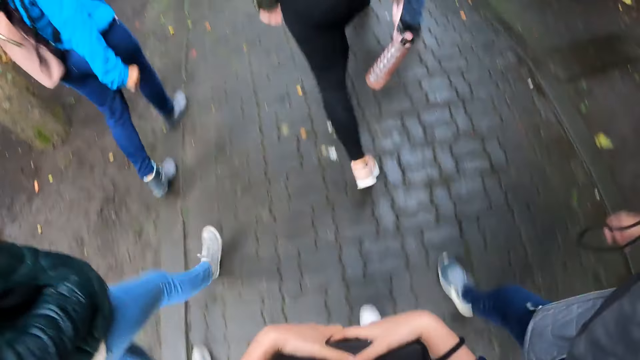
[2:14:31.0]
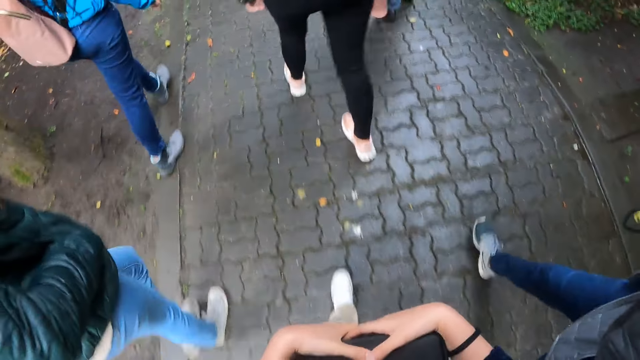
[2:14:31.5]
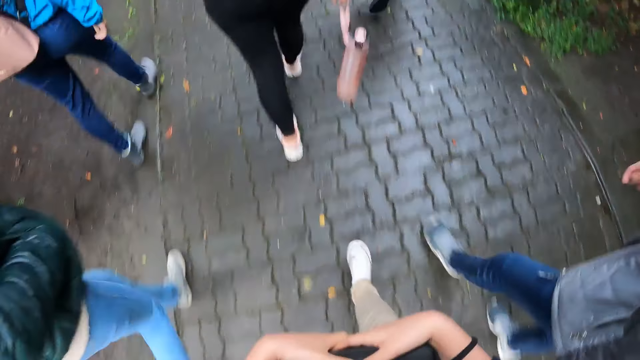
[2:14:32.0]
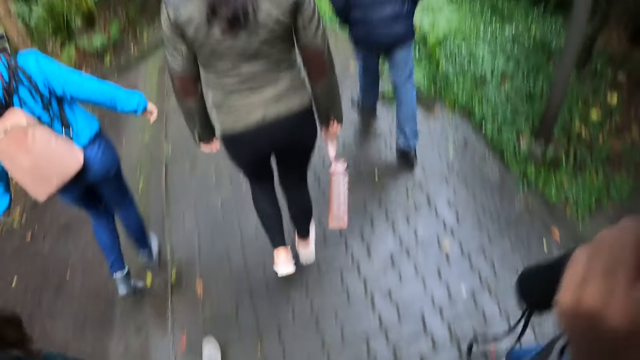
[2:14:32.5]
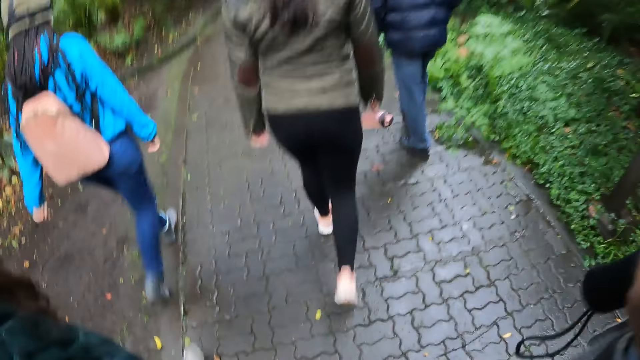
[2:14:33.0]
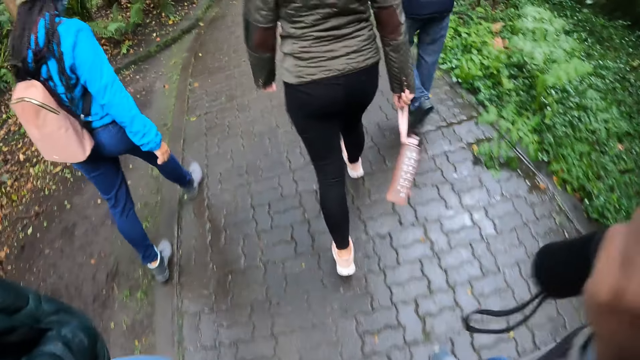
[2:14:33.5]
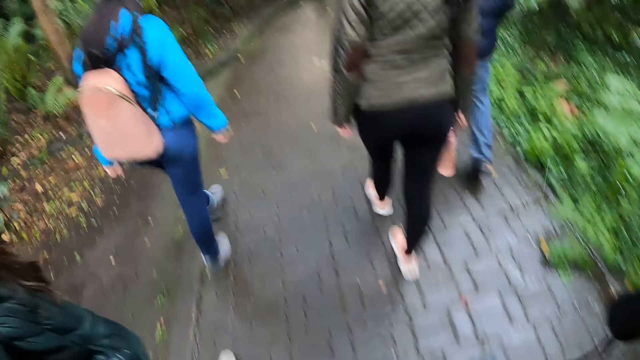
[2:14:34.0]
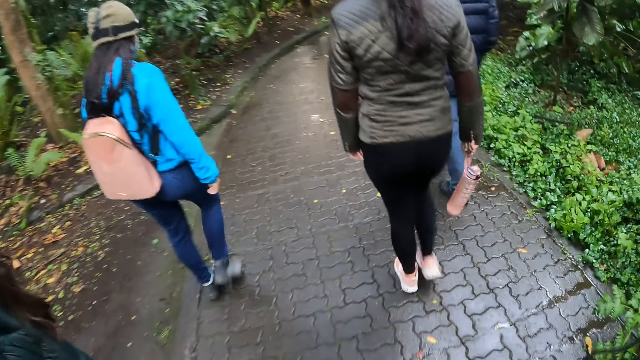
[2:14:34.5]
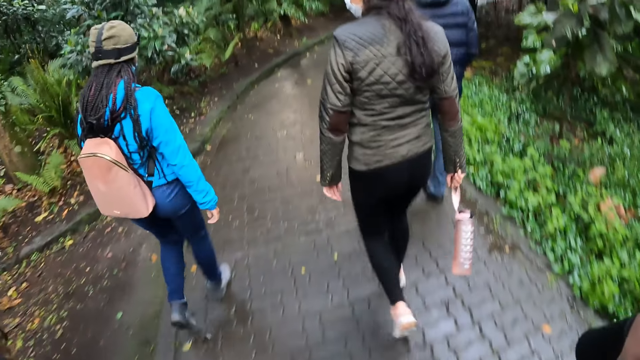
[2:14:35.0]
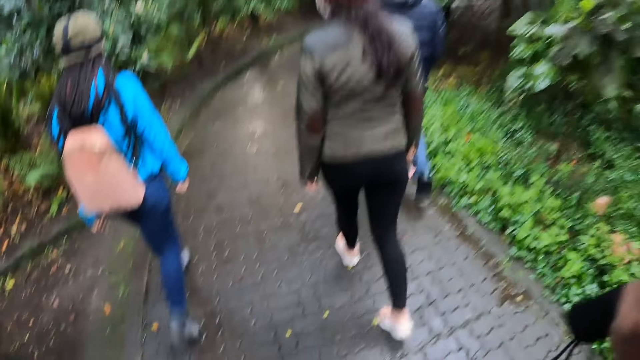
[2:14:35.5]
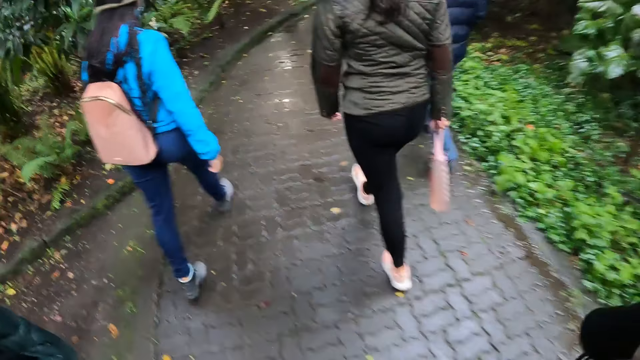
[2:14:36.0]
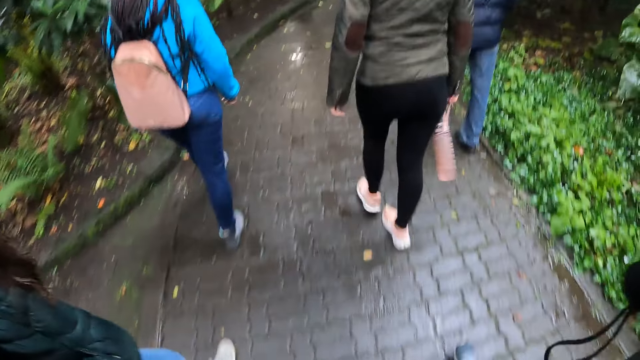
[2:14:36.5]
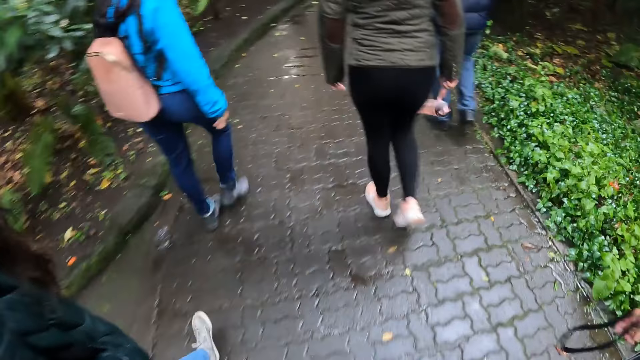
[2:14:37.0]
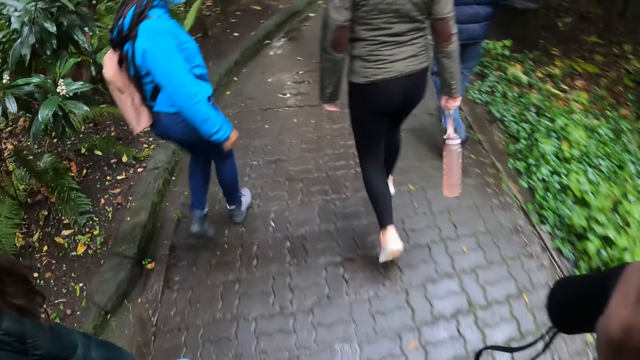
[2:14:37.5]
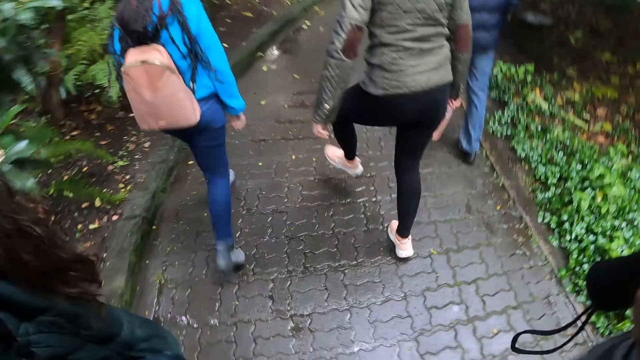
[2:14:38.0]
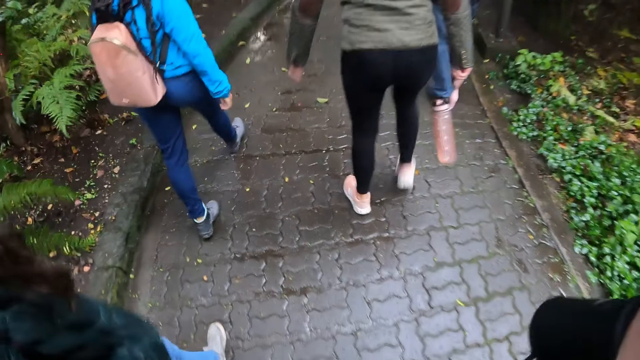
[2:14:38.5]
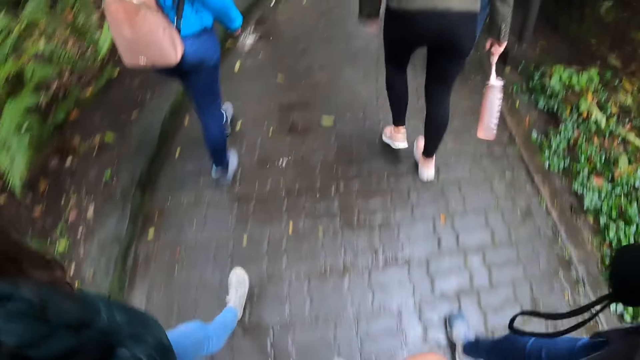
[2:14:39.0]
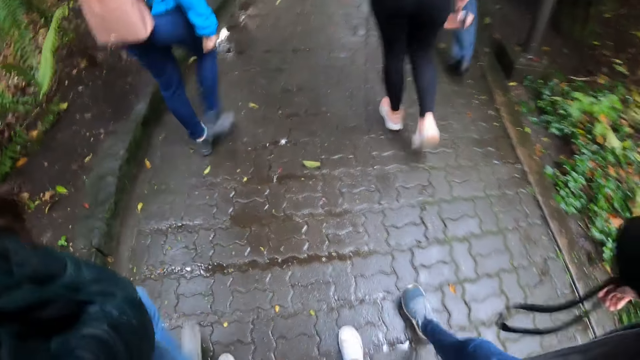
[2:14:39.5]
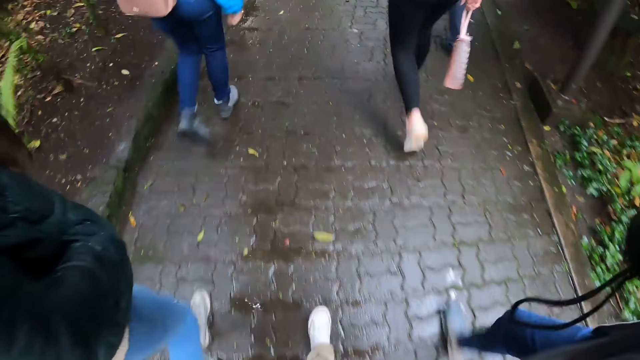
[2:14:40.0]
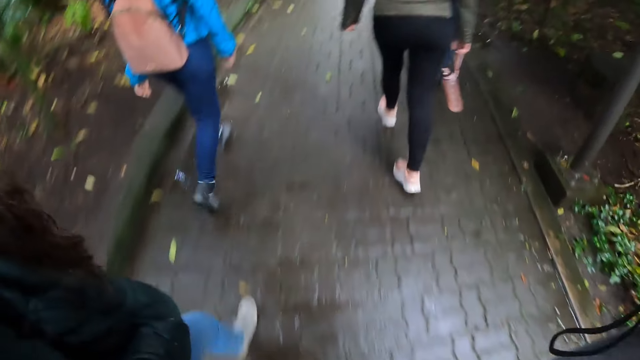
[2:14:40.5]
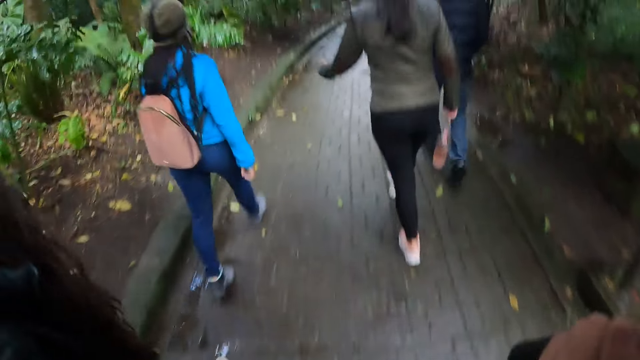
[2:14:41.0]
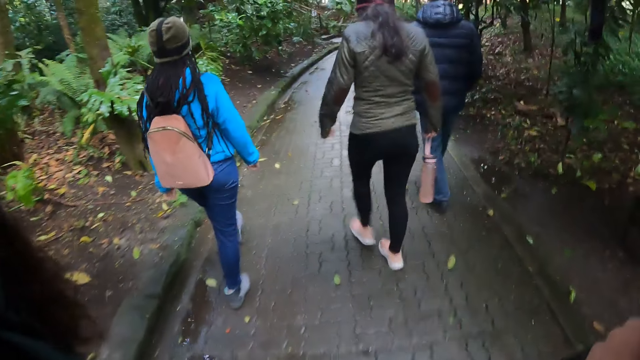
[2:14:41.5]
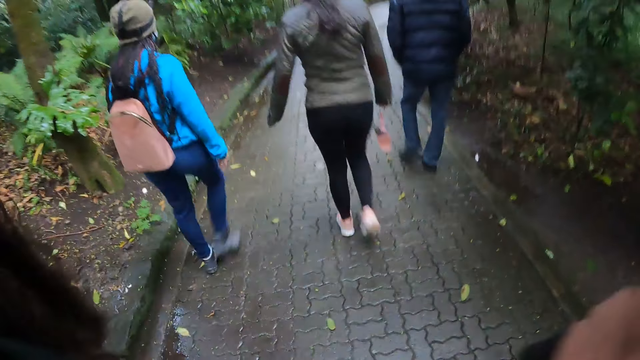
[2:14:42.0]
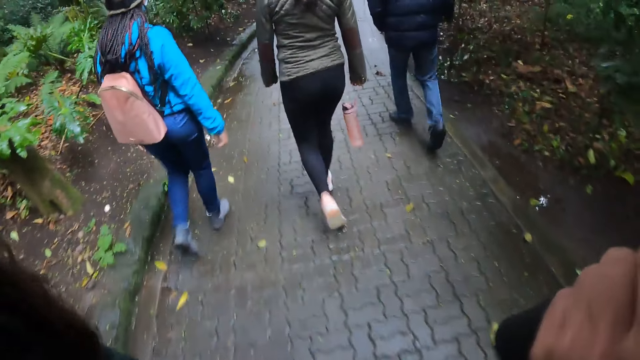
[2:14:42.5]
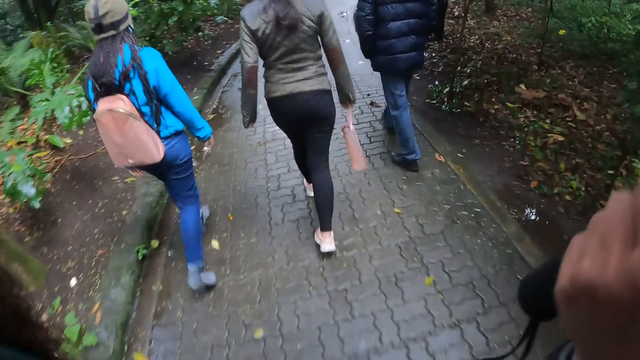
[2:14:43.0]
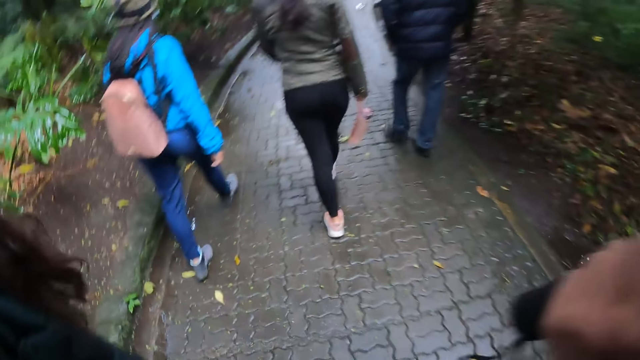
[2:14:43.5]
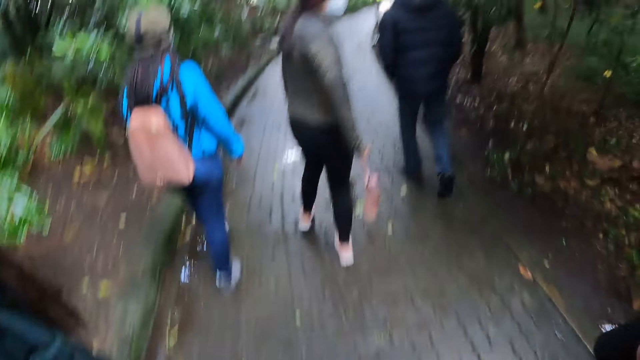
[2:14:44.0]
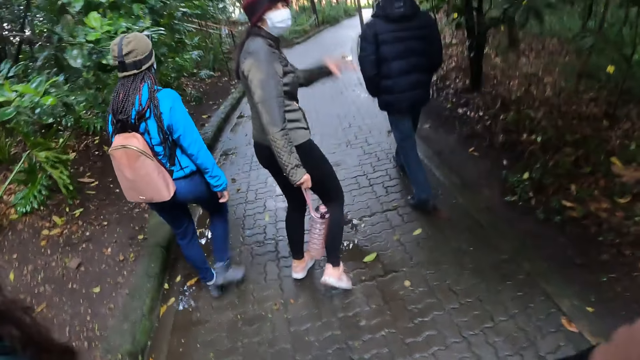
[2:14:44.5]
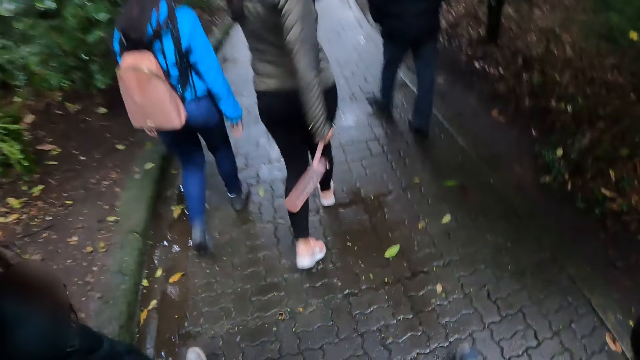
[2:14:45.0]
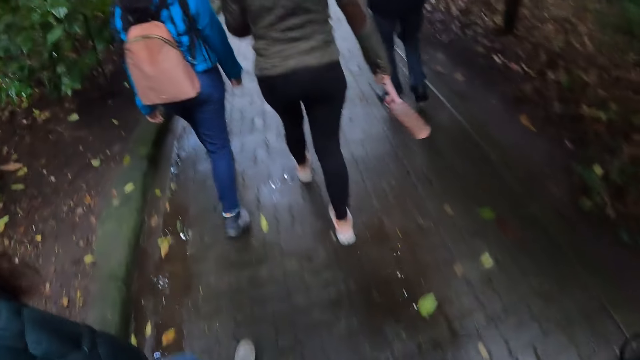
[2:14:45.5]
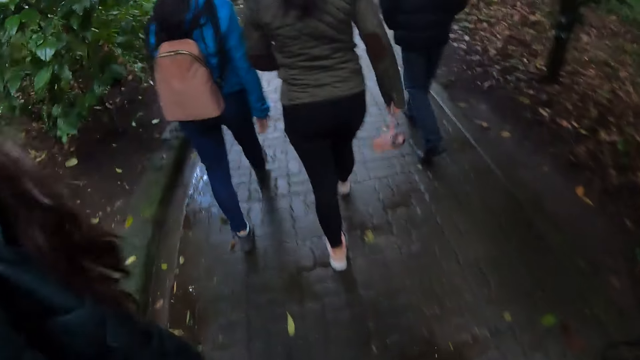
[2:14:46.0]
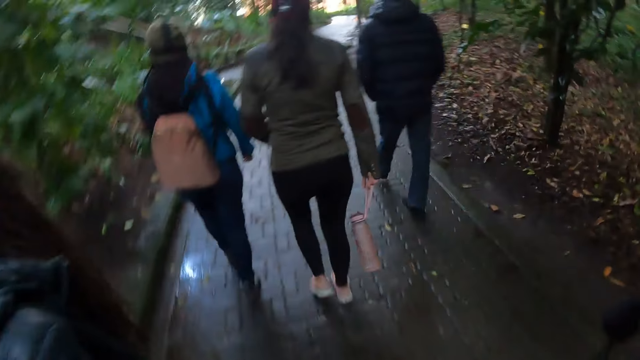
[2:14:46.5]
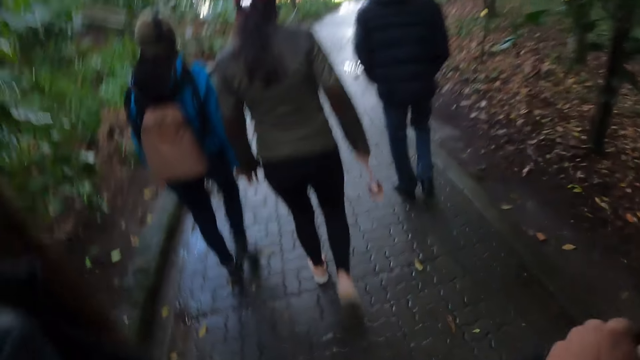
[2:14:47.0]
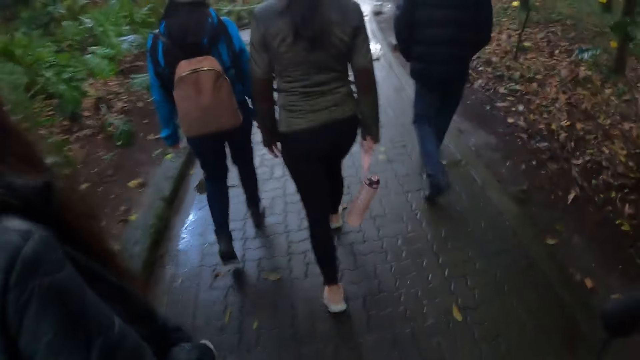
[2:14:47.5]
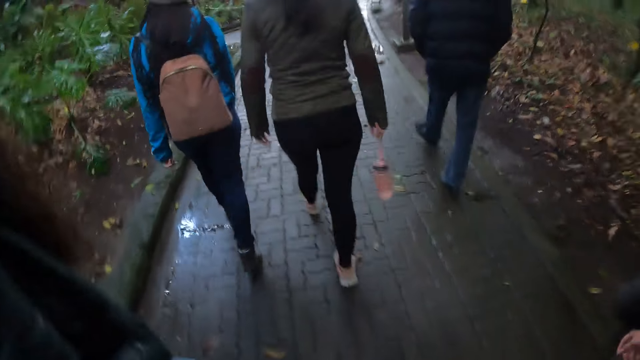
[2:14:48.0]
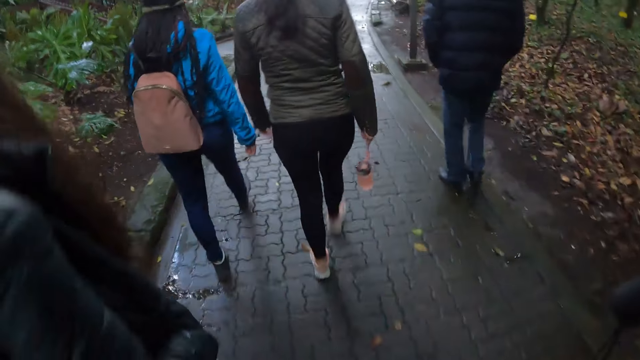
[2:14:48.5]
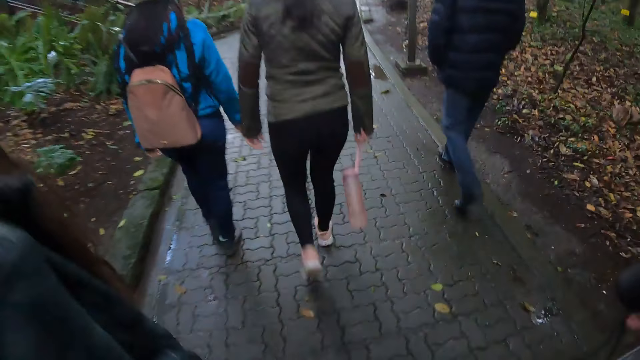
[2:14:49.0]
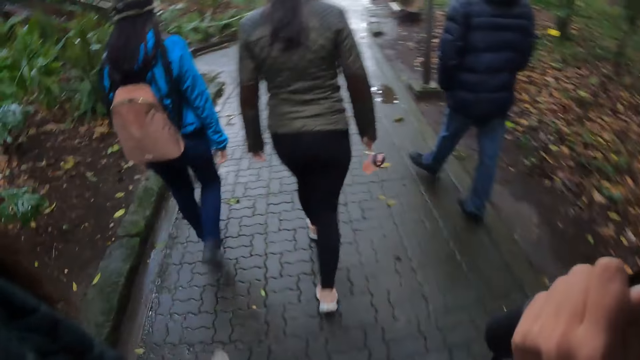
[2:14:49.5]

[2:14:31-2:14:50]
The woman interacts with the group of people.
